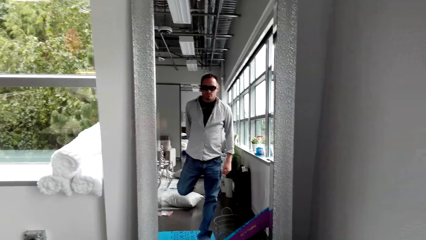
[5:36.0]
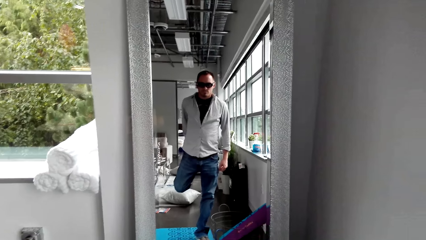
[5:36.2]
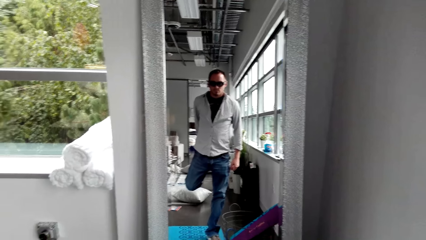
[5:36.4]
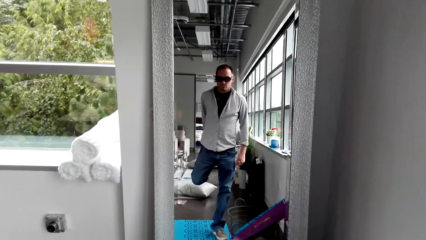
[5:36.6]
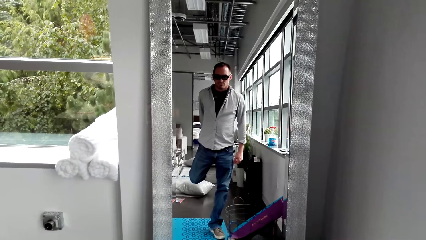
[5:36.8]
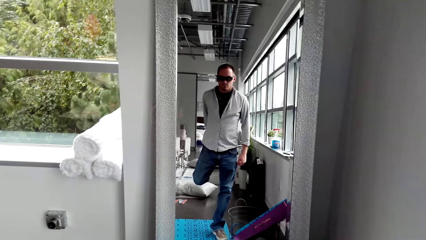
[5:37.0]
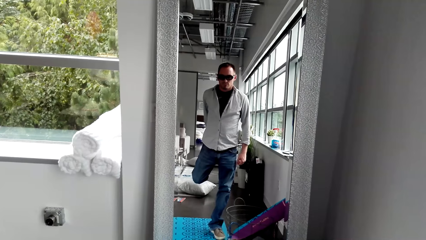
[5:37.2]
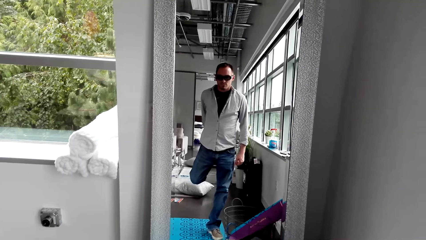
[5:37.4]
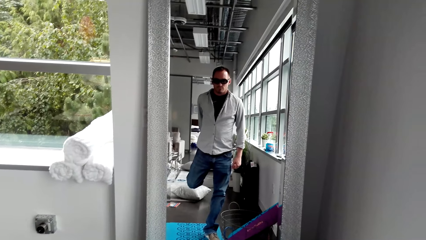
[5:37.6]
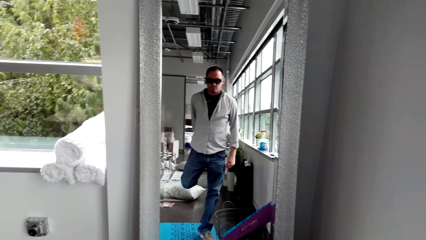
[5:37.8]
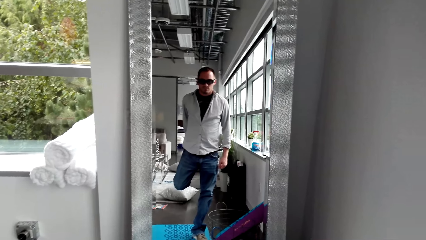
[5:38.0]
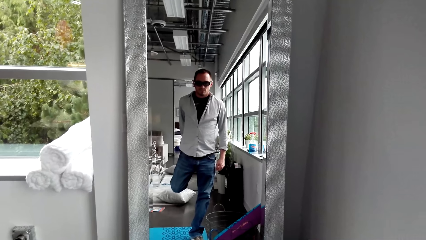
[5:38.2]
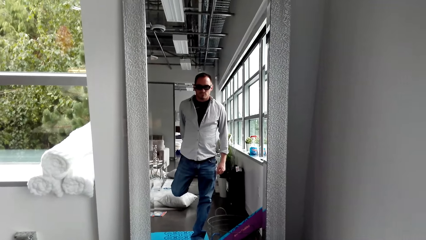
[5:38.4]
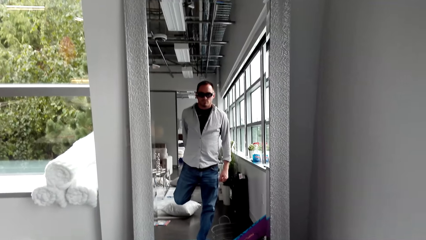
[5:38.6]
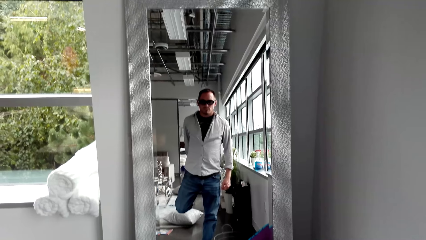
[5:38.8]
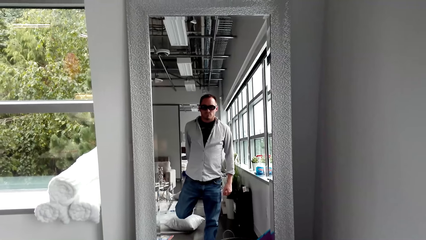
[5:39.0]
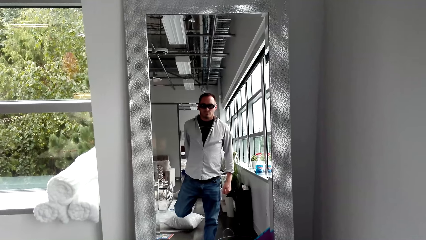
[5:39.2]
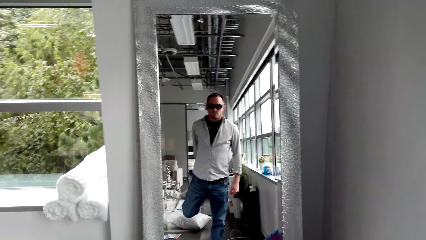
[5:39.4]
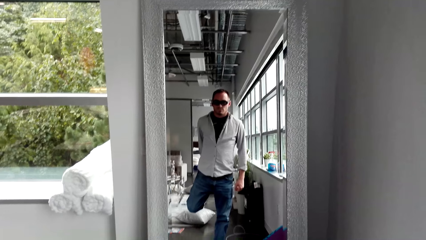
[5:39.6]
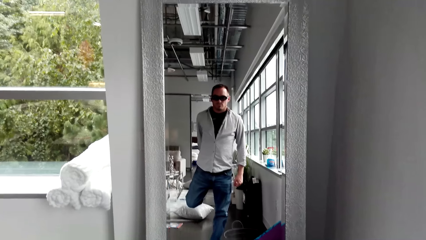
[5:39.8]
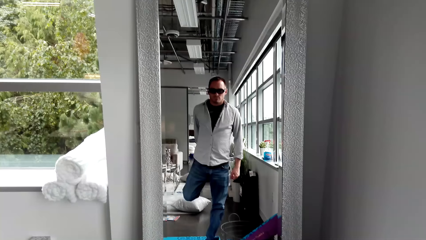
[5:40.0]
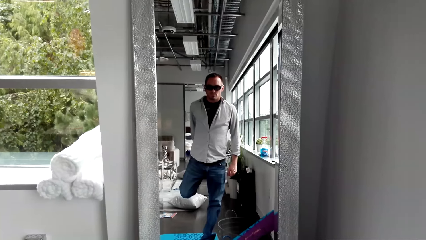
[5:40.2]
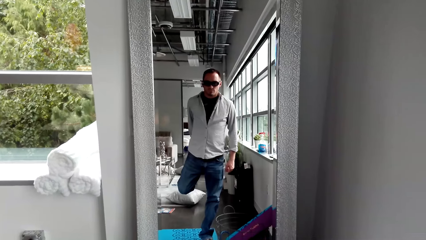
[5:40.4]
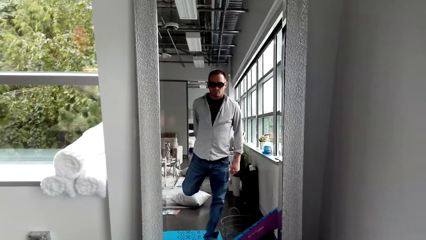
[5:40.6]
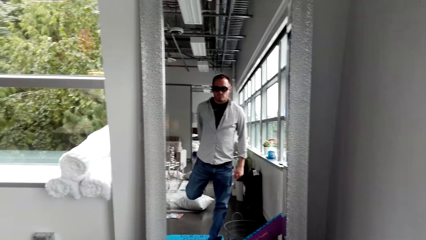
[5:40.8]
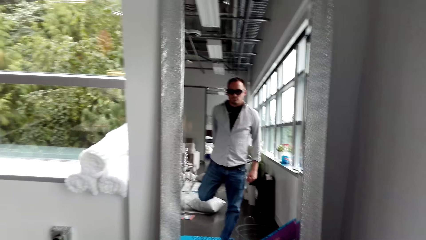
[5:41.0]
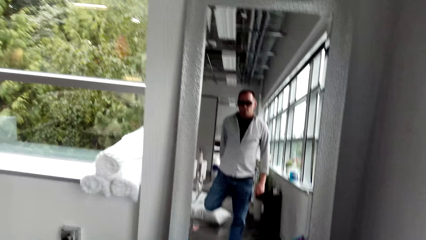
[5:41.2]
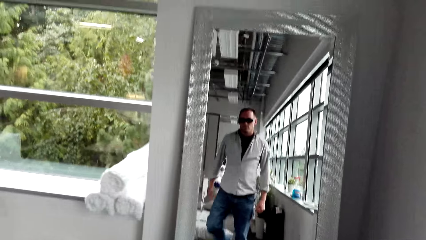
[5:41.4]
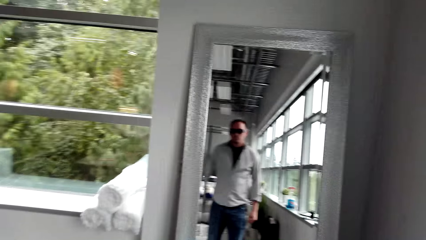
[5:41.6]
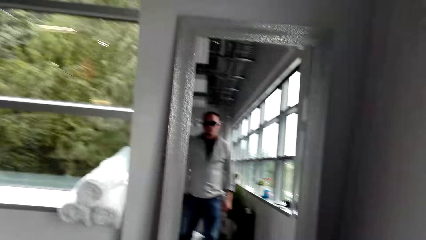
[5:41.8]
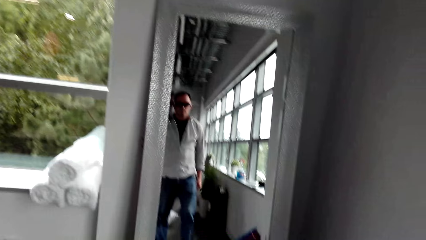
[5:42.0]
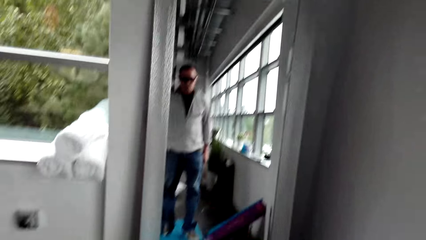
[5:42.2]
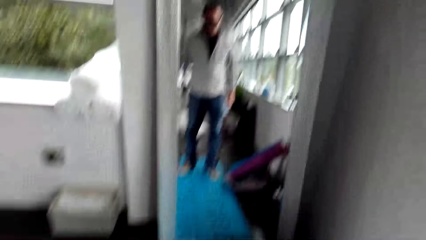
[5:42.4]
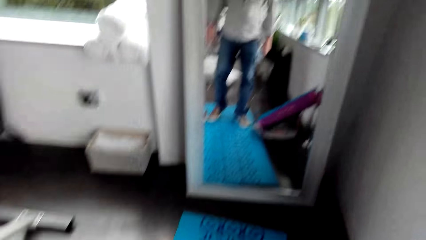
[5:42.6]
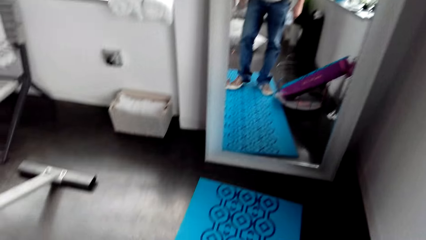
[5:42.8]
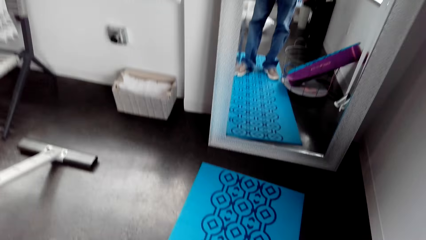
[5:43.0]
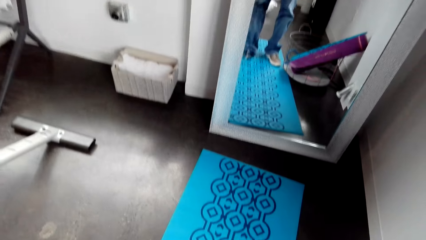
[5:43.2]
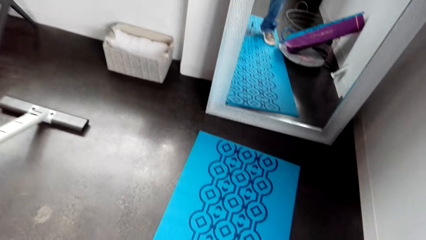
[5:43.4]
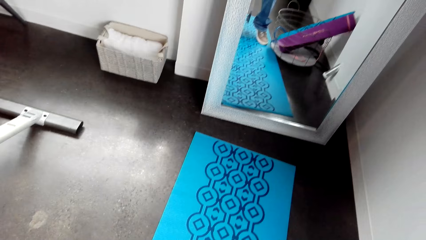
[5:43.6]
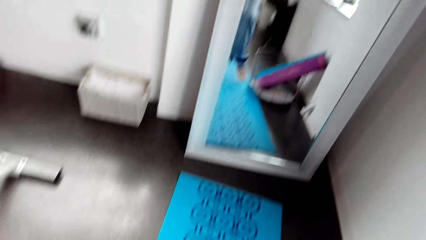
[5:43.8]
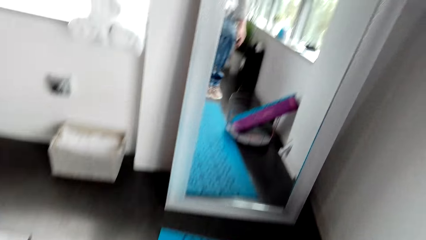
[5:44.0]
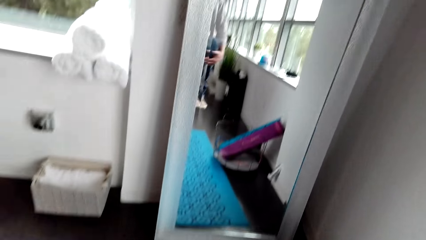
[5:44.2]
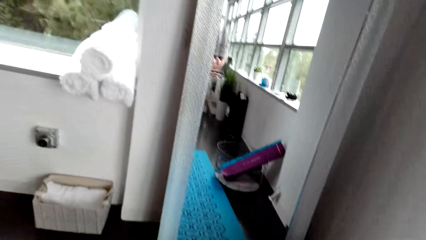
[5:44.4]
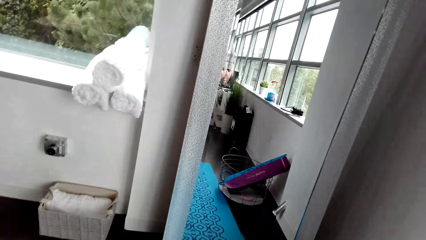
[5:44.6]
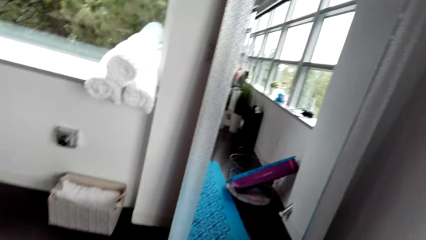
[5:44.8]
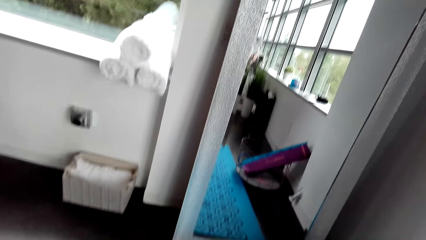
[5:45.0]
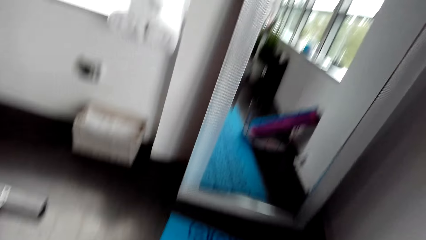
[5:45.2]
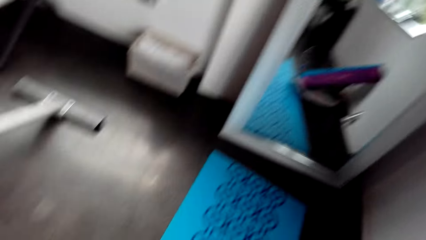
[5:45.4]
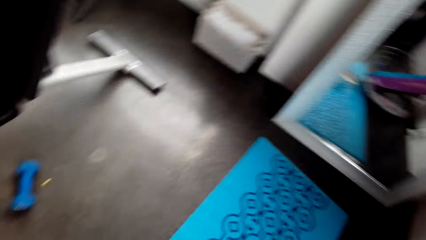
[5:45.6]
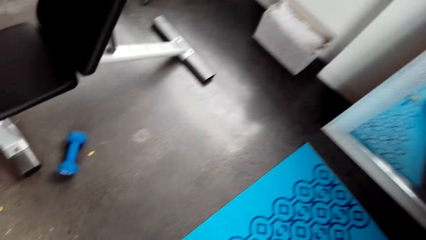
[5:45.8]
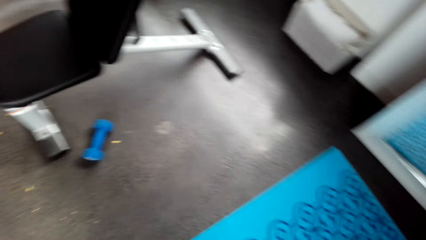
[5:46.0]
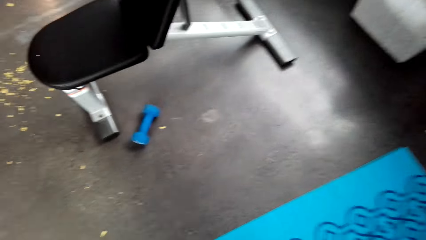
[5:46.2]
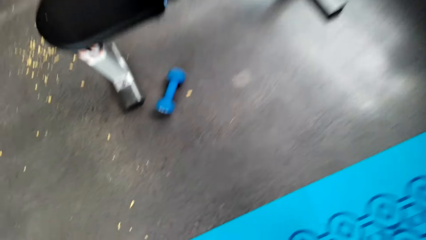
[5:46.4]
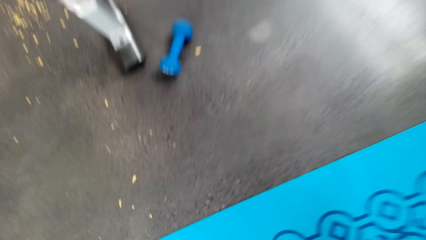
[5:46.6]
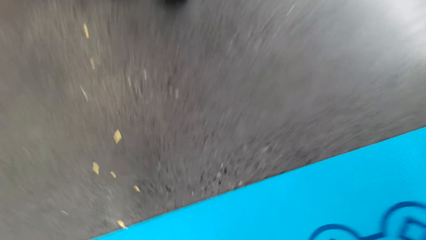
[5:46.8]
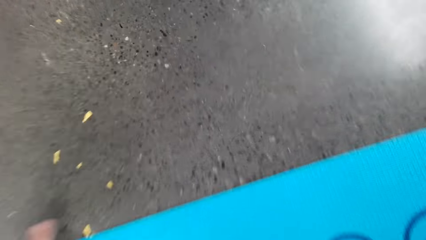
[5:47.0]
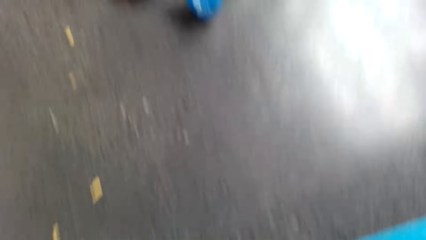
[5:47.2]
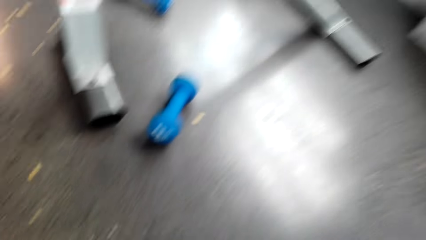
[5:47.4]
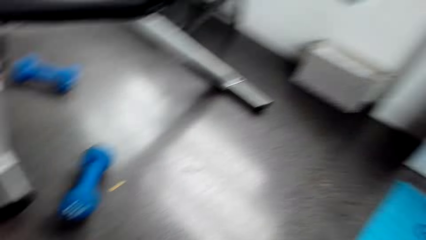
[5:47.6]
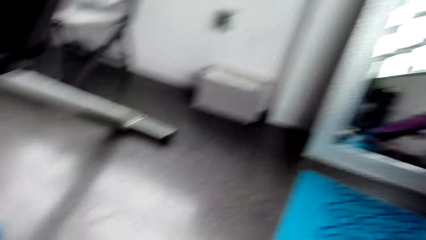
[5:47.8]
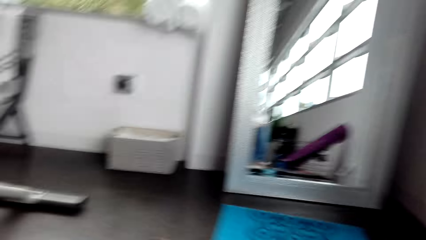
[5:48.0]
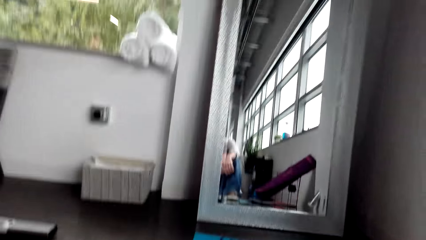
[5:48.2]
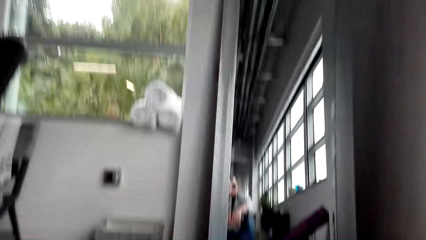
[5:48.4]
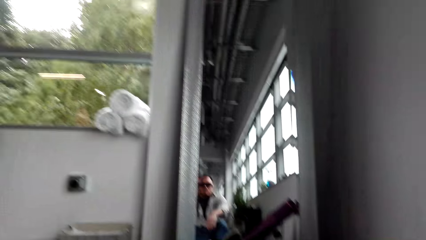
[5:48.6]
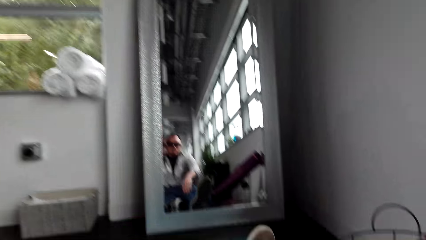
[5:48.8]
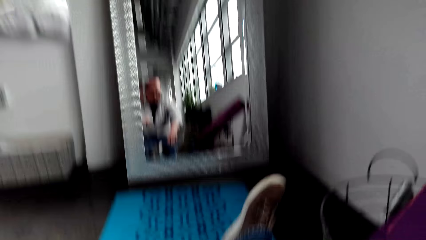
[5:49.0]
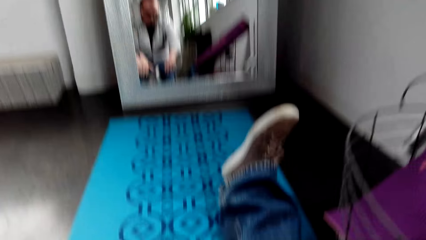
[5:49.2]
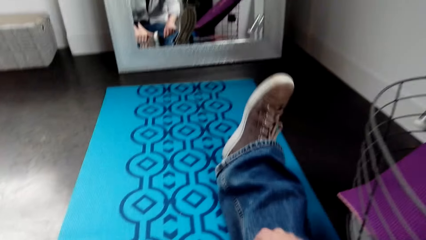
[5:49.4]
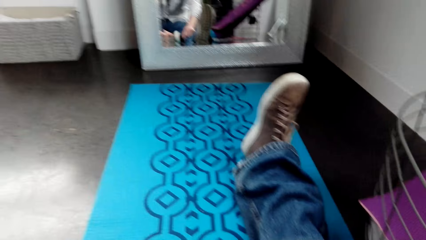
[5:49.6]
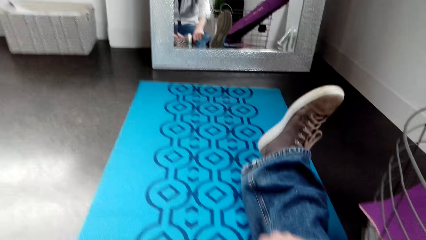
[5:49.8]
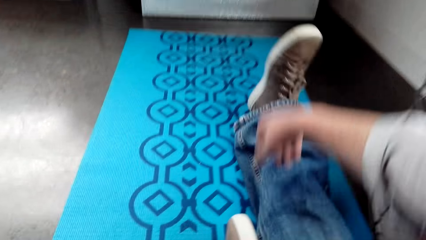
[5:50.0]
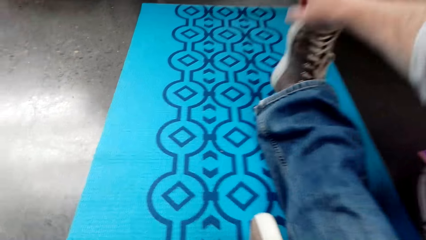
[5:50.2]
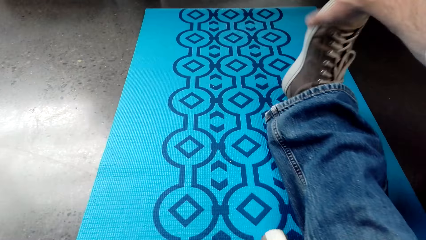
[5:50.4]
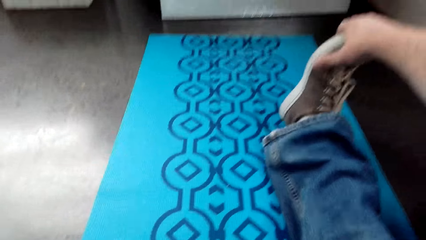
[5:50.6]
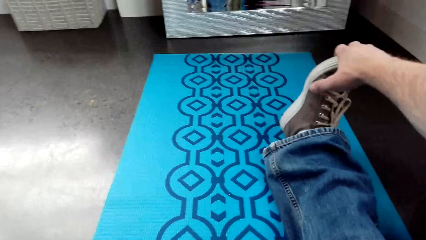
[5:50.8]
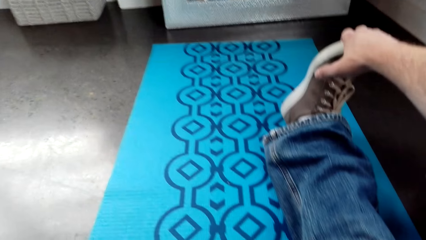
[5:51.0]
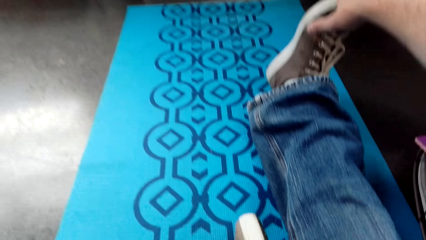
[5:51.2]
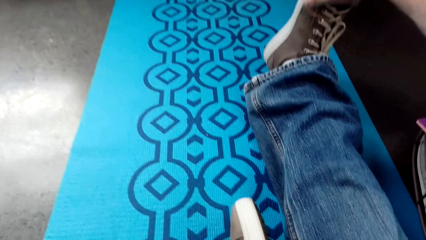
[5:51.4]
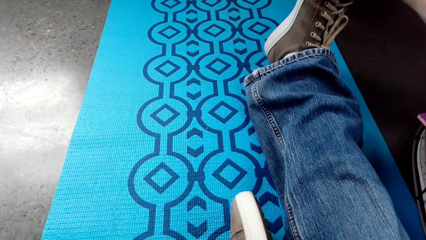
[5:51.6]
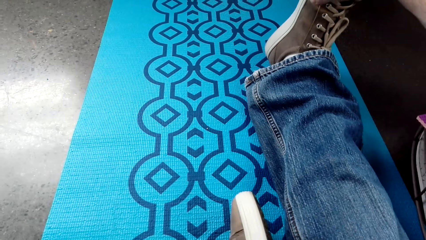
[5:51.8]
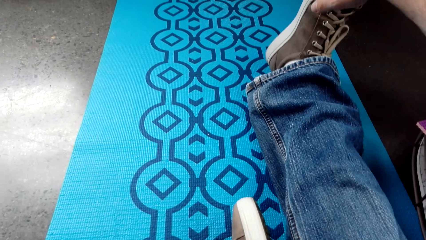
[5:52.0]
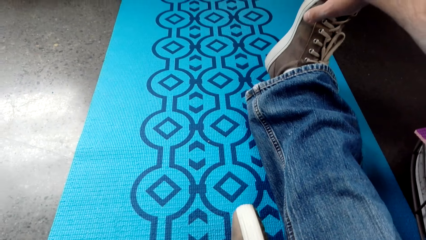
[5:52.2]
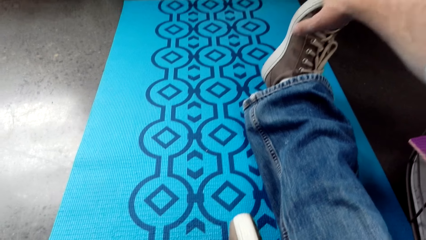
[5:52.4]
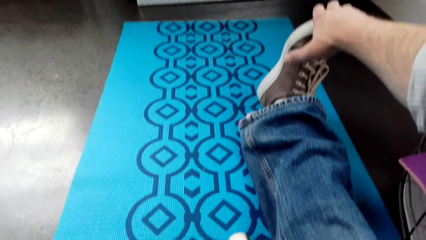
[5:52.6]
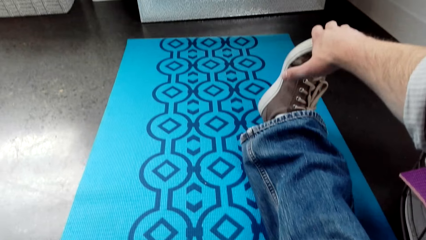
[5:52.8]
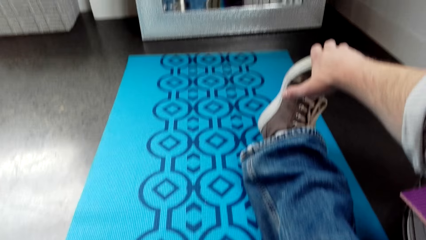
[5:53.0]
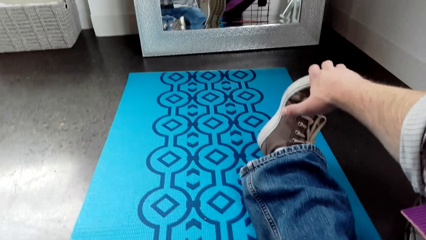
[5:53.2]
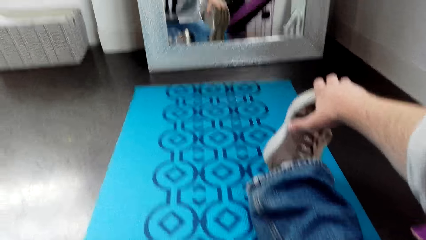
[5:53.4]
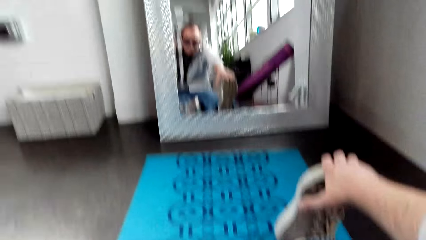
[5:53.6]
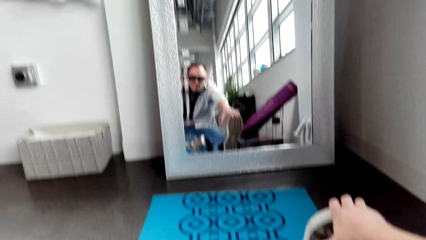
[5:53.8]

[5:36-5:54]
The camera wearer looks around. He folds his right knee. He sits on a mat. He stretches his right leg.
